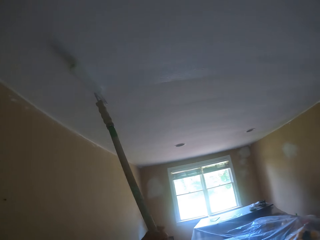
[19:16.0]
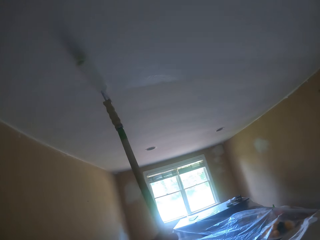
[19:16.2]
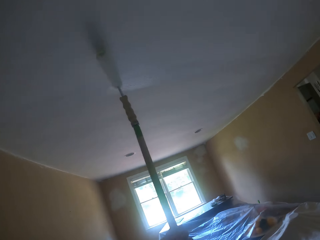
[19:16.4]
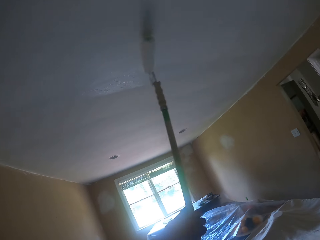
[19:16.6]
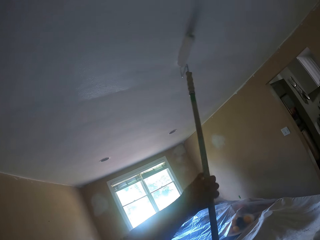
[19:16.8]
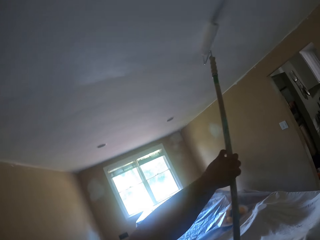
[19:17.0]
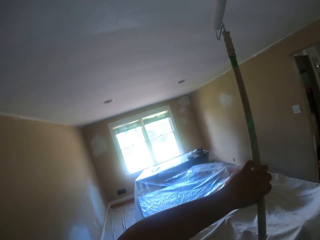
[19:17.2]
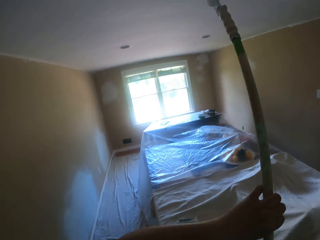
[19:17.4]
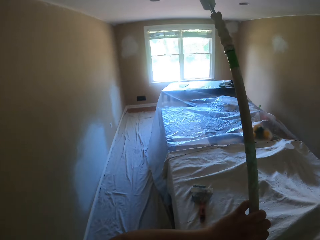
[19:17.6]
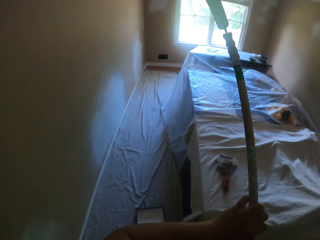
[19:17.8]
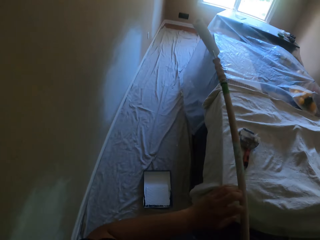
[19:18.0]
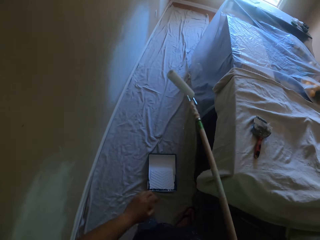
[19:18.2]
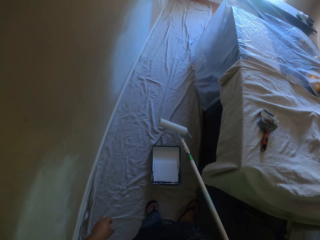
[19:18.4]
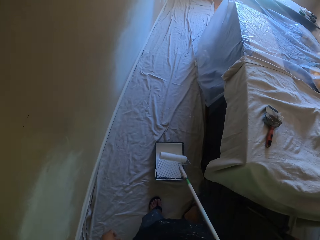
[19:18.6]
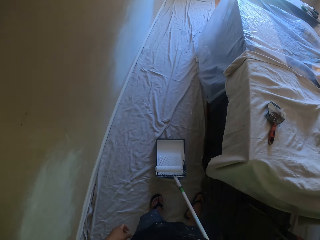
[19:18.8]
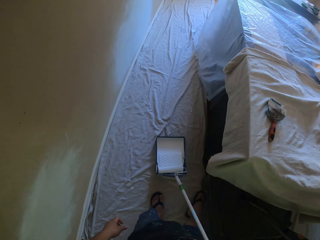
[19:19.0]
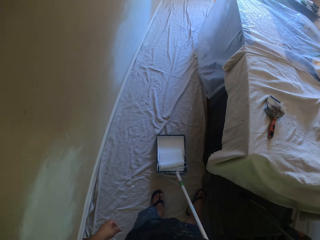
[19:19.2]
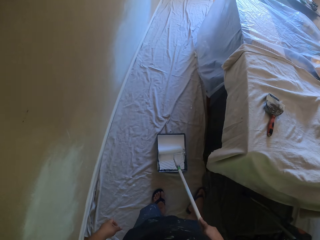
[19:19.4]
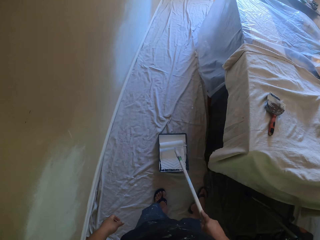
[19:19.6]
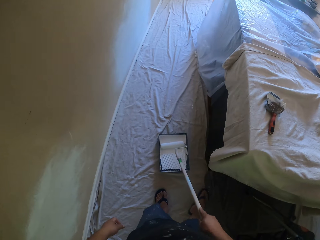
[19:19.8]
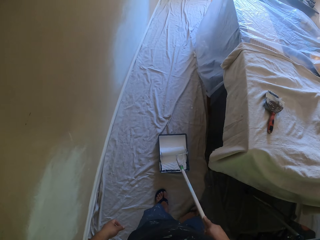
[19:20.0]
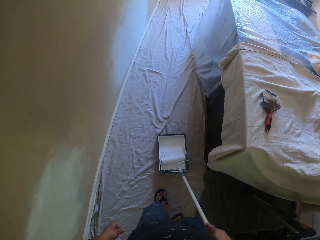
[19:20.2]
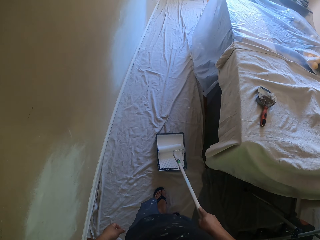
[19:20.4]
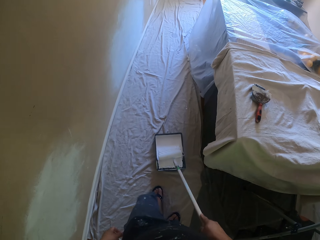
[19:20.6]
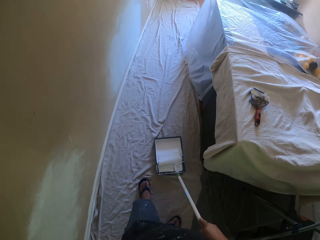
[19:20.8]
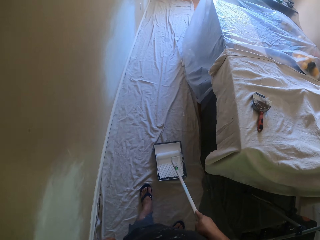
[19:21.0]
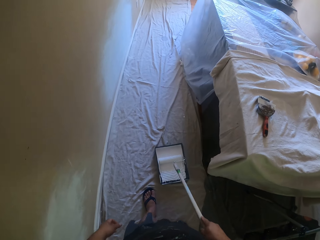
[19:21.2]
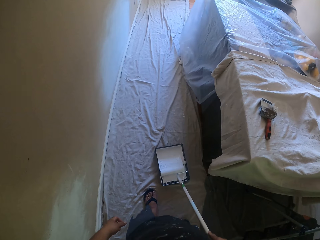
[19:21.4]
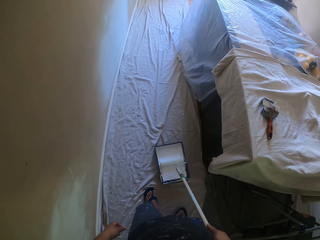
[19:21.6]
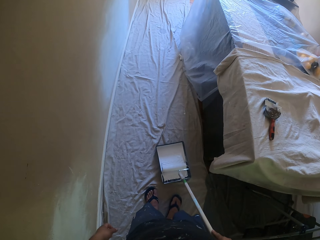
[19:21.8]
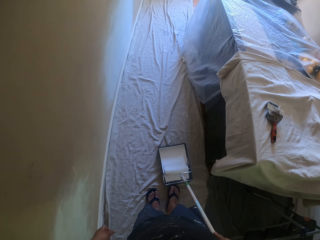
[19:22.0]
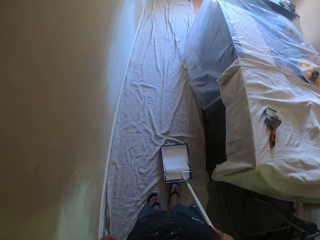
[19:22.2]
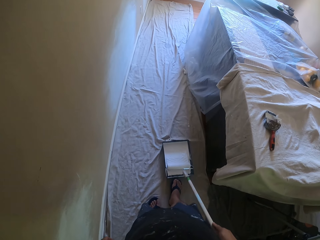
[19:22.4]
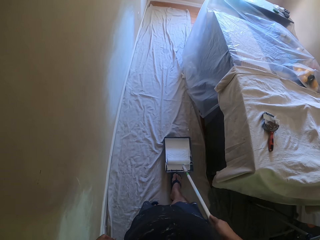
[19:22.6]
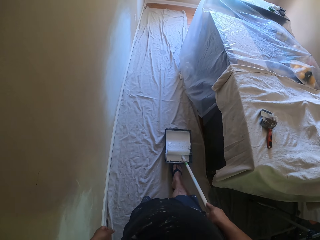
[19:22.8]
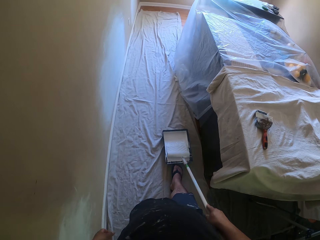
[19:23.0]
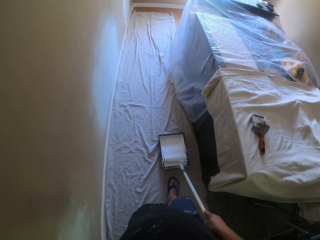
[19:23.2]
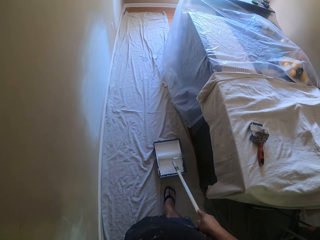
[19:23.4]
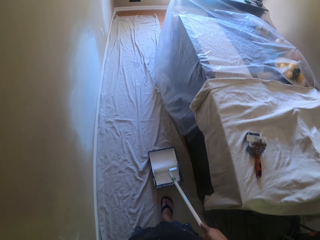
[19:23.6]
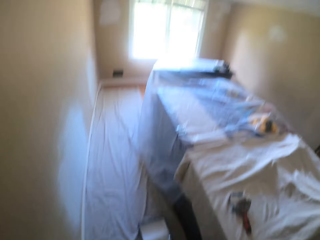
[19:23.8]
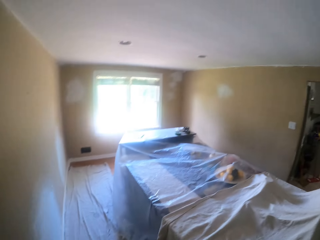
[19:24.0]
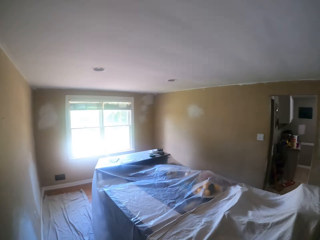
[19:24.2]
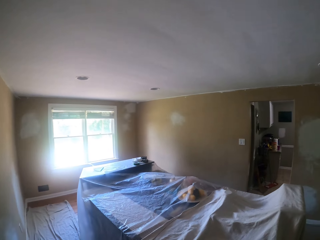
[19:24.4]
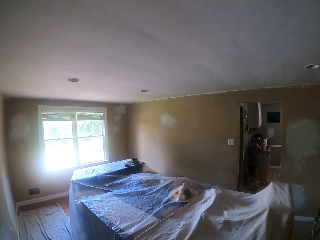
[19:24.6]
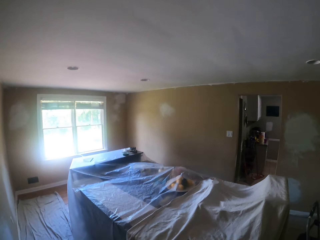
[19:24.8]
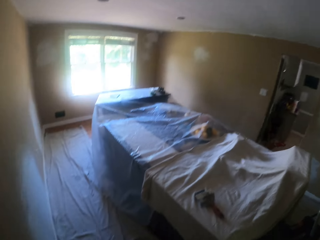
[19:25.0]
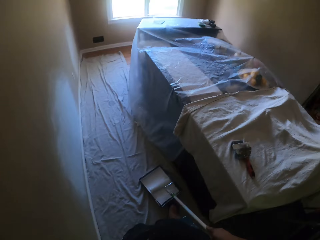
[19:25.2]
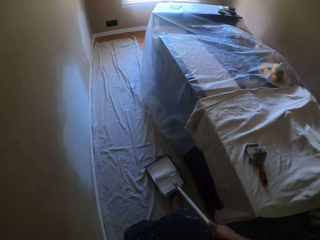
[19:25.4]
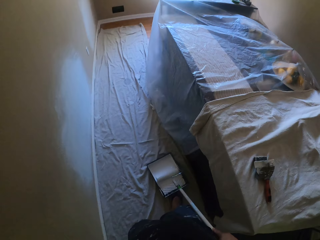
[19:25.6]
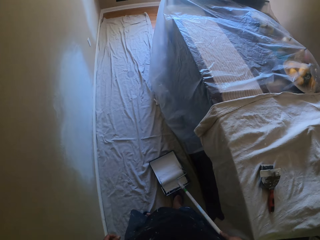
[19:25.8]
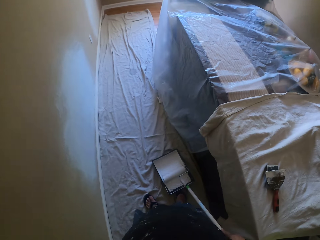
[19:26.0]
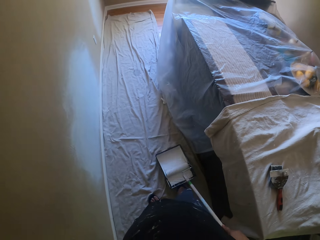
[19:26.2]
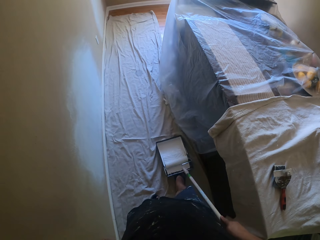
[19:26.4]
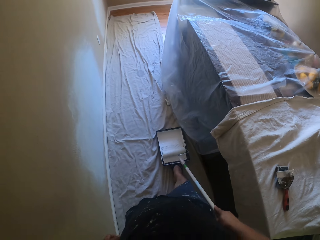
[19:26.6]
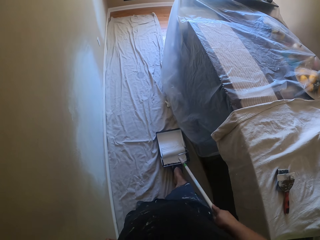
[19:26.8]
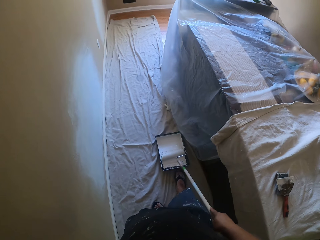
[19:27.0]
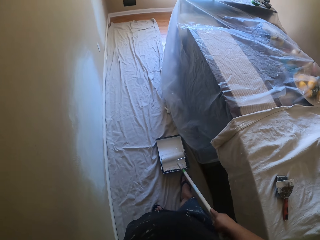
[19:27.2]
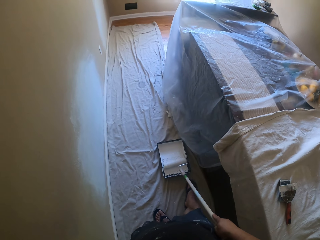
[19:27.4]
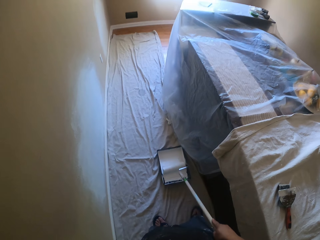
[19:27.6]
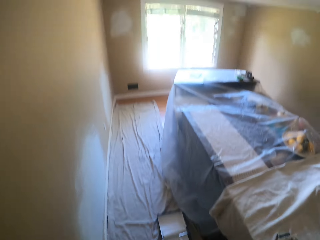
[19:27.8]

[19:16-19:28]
The camera wearer lets go of the paint roller with the left hand. They roll the paint roller on the tray with paint. They take paint from the paint bucket with the paint roller. They push the tray with paint with the right foot. They roll the paint roller on the tray with paint. They look at the ceiling of the house. They push the tray with paint with the right foot. They push it again. They roll the paint roller on the tray with paint.

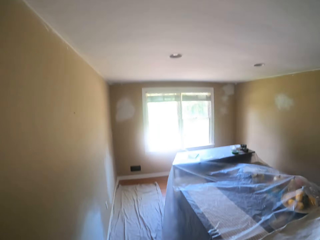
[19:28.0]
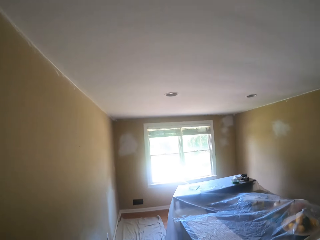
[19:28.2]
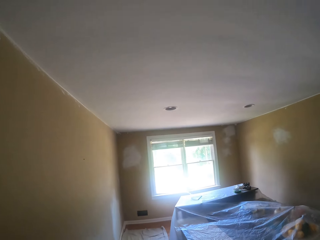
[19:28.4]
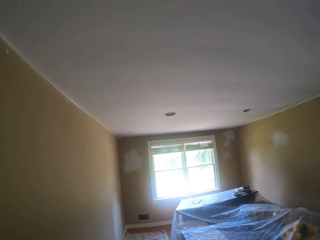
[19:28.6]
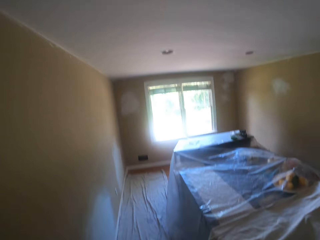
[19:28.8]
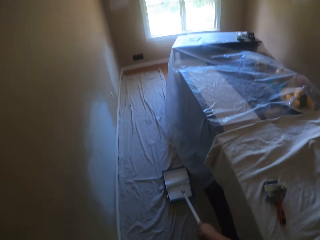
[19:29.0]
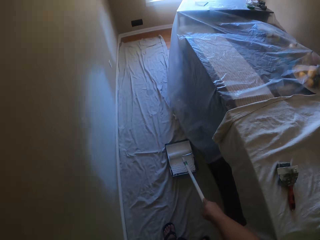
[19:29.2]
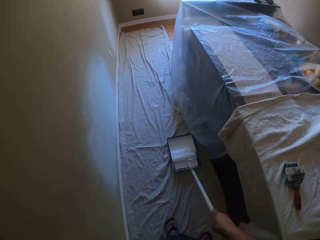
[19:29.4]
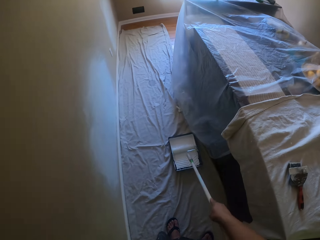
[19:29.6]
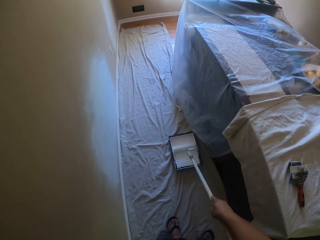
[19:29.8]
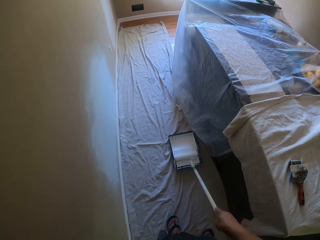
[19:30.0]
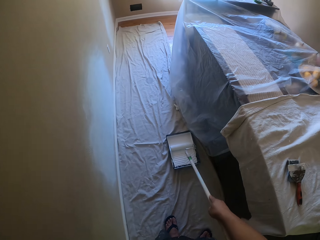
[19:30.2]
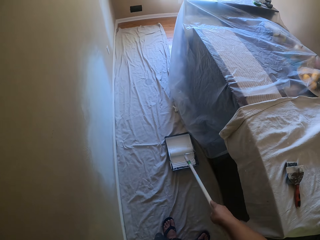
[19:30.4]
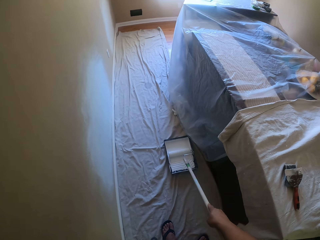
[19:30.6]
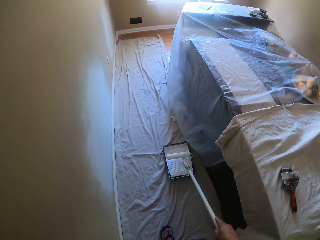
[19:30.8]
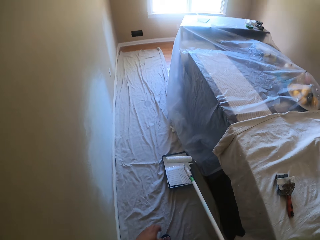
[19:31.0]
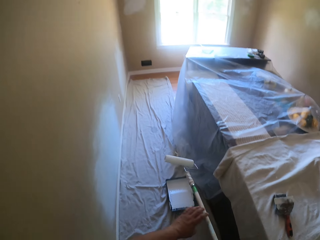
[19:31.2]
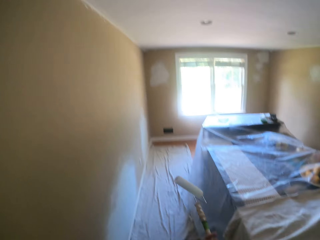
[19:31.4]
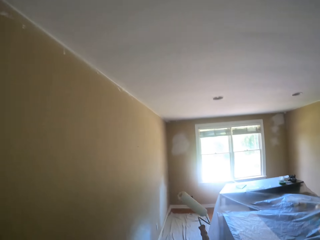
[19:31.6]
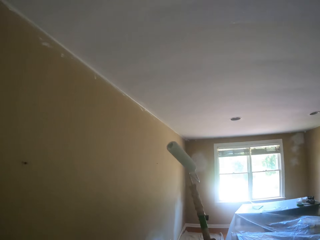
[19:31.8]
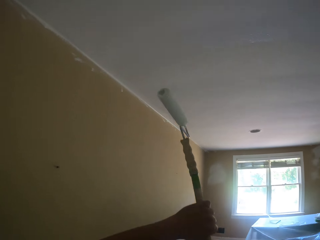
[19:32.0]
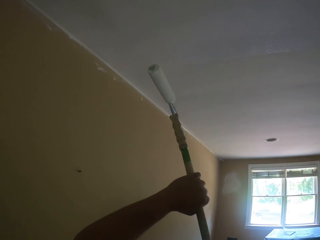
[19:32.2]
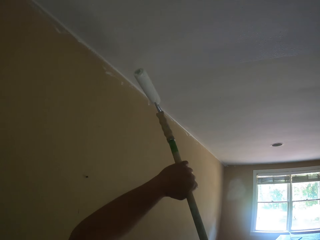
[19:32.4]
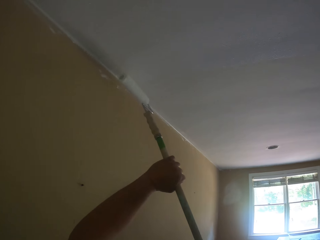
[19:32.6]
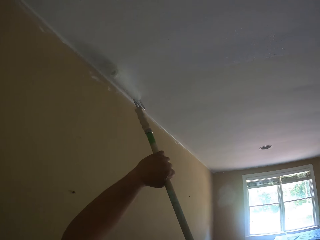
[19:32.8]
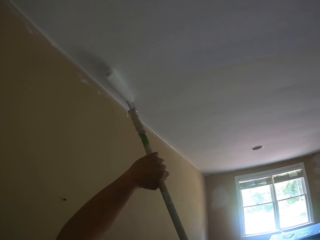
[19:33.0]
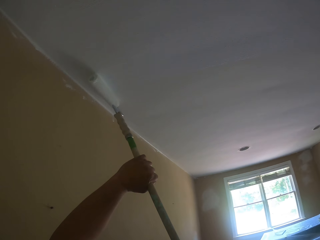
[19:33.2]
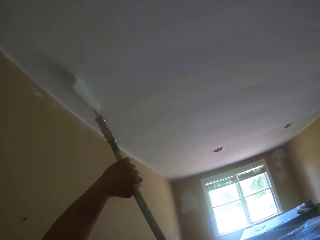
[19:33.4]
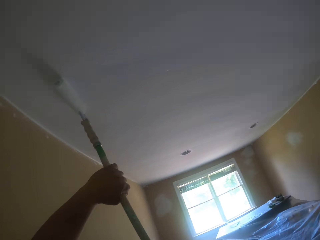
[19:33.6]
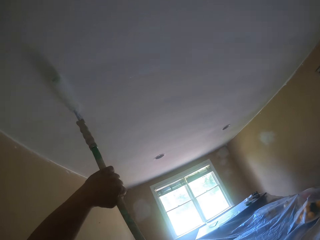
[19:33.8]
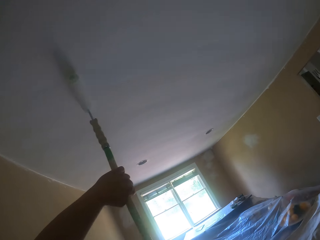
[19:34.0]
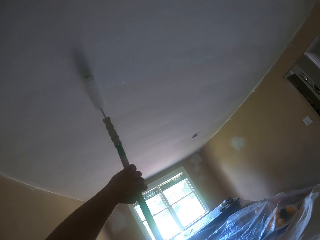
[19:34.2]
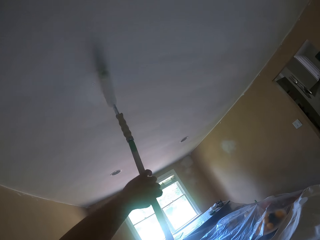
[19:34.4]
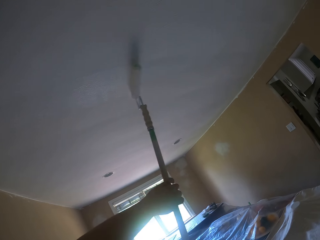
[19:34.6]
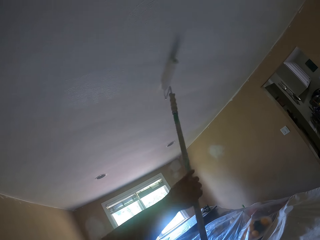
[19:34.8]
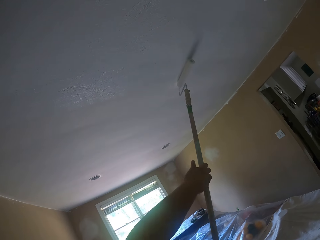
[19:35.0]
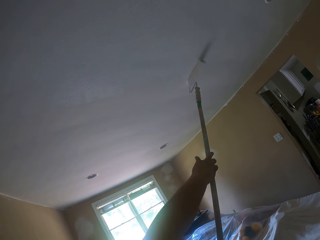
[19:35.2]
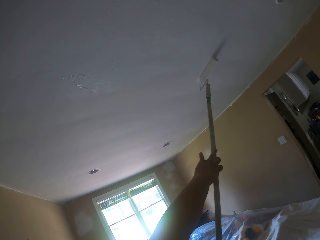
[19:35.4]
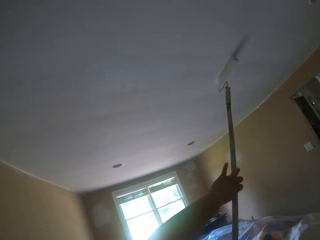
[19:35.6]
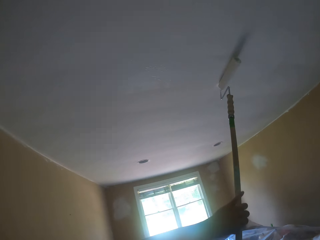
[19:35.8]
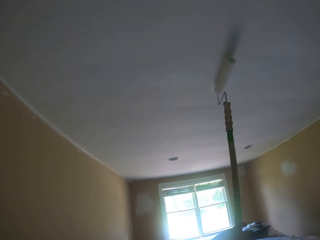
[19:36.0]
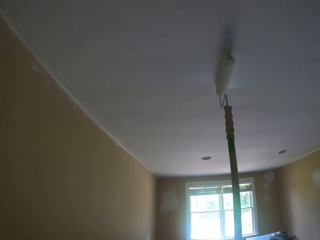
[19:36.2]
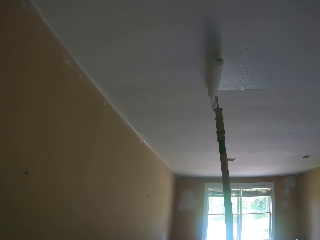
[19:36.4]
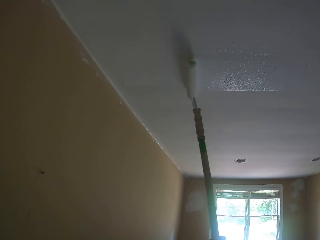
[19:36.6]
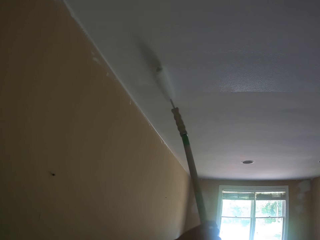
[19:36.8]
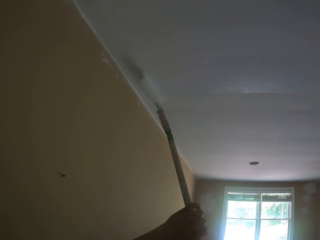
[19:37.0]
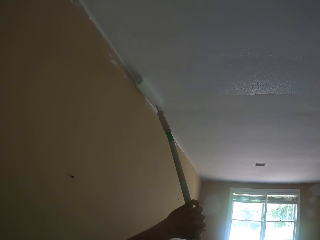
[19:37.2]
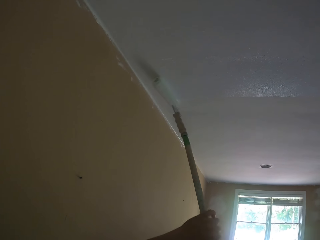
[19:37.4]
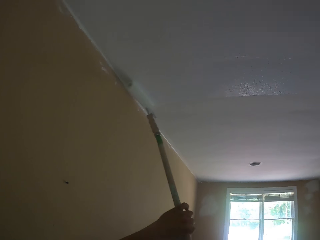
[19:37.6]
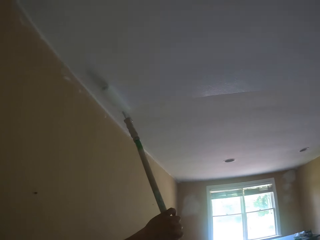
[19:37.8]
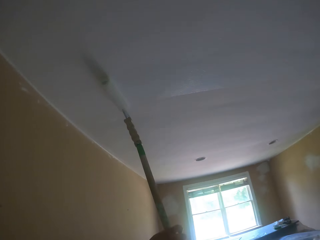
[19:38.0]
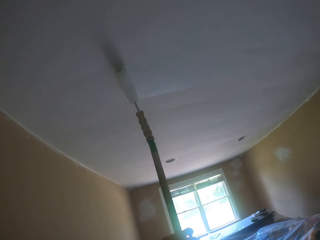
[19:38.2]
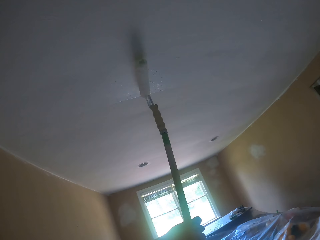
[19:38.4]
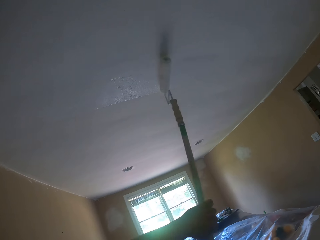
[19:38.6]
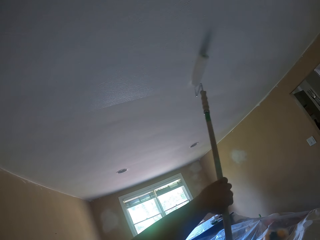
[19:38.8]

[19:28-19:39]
The camera wearer looks at the ceiling of the house. They roll the paint roller on the tray with paint. They take paint from the paint bucket with the paint roller. They hold the paint roller with both hands. They paint the ceiling with the paint roller.
